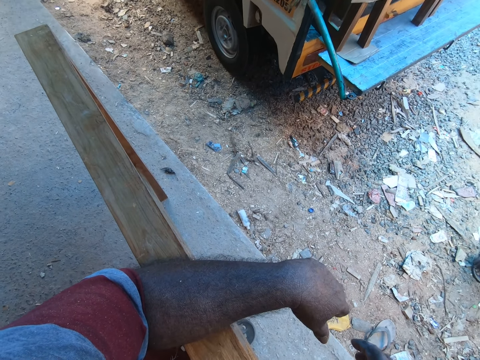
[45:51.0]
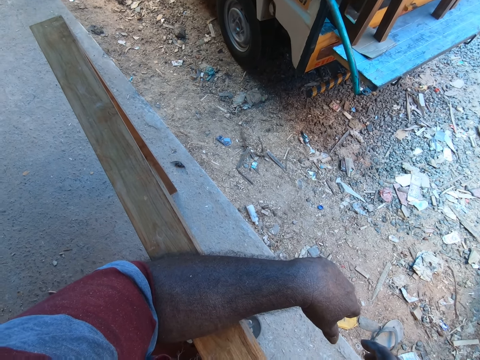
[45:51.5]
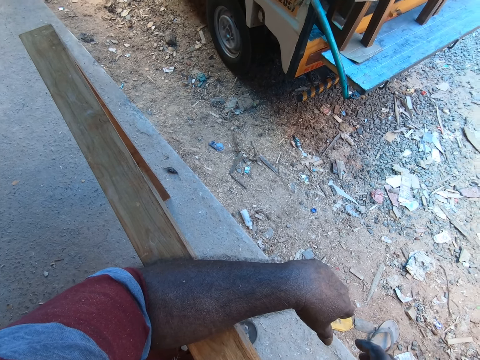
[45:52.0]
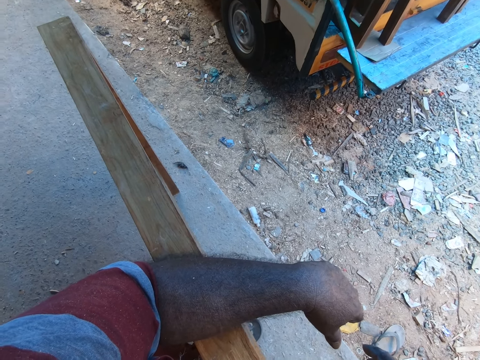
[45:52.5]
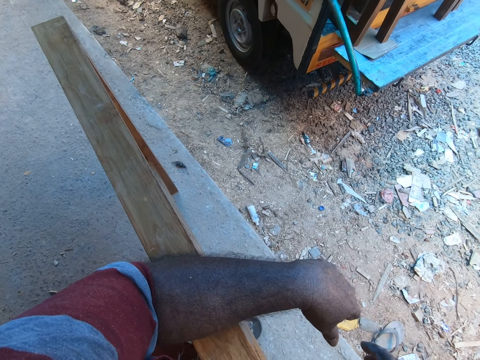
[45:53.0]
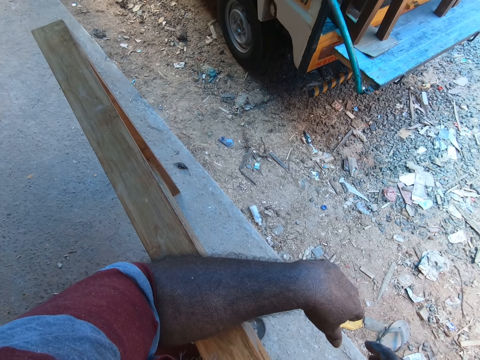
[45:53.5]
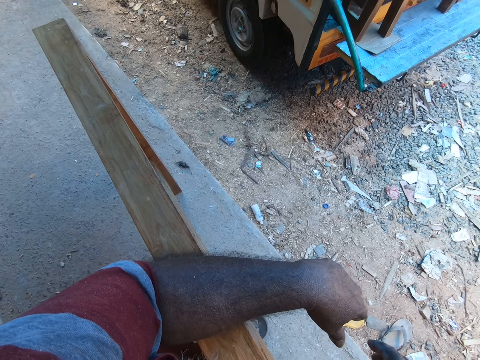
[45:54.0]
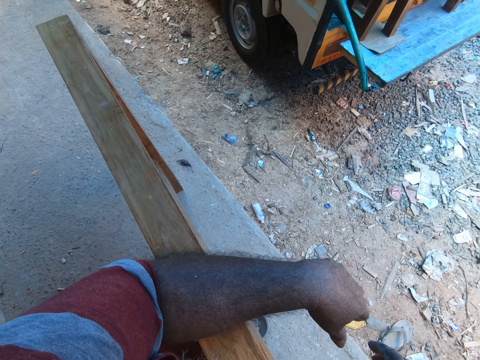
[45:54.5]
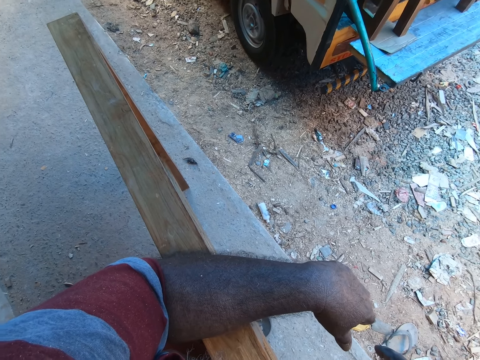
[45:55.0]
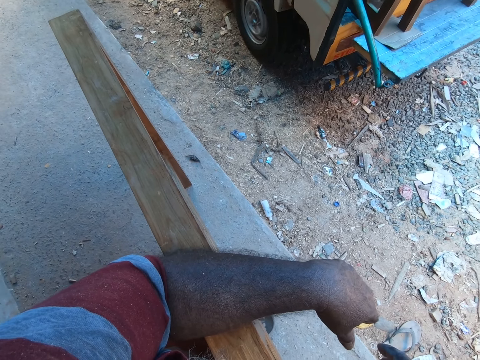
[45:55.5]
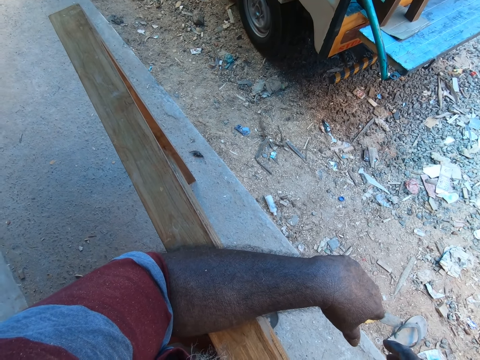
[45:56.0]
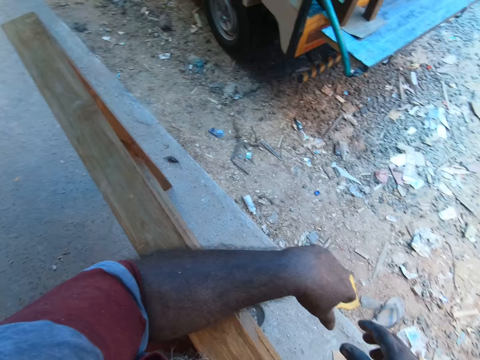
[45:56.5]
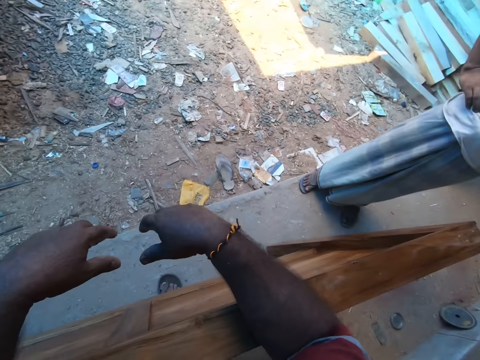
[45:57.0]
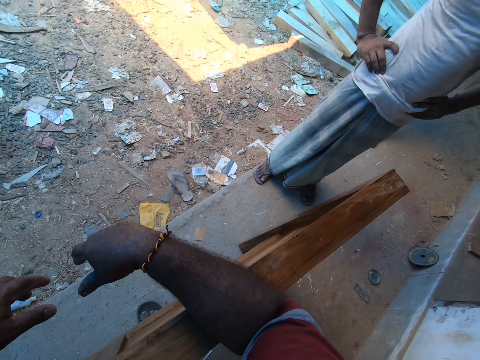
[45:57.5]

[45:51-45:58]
The camera wearer converses with men.

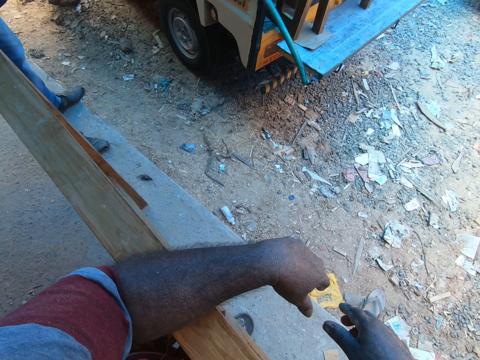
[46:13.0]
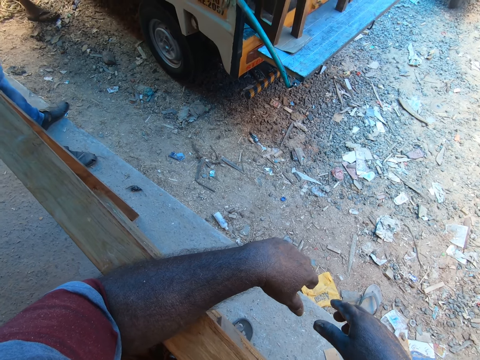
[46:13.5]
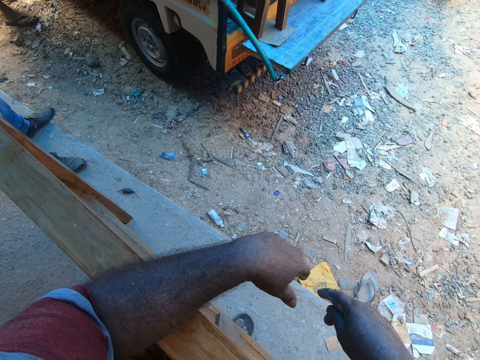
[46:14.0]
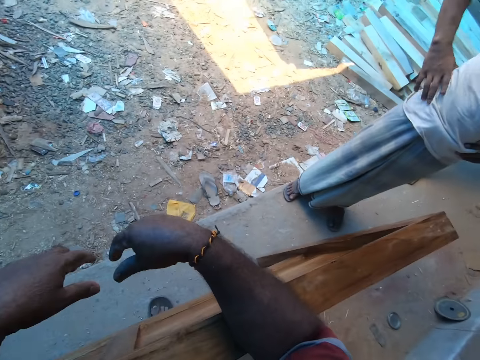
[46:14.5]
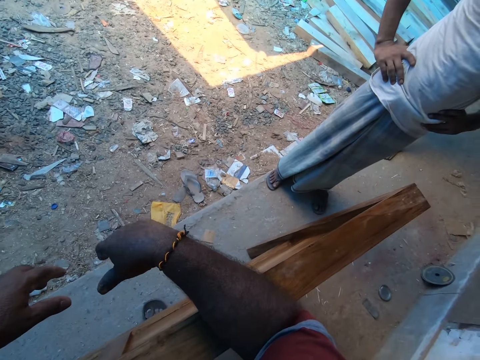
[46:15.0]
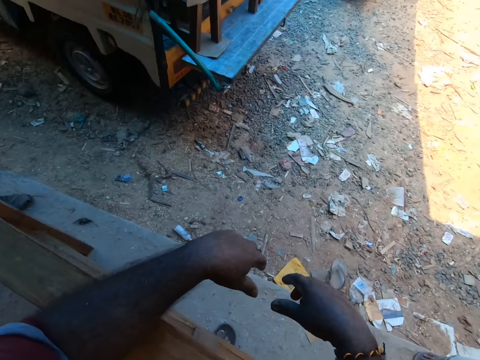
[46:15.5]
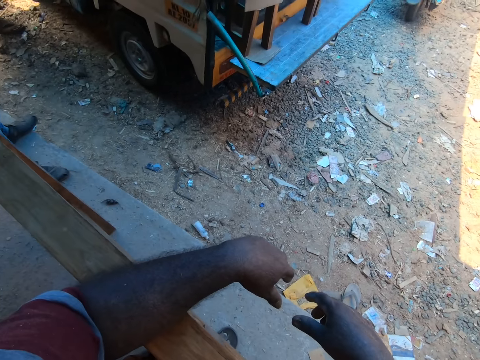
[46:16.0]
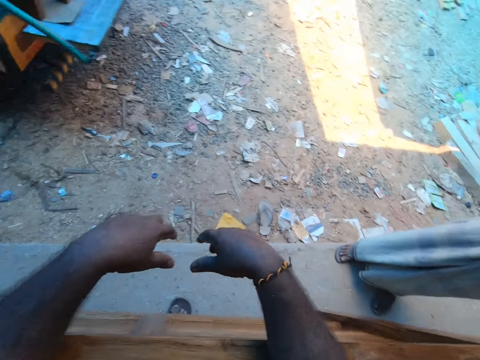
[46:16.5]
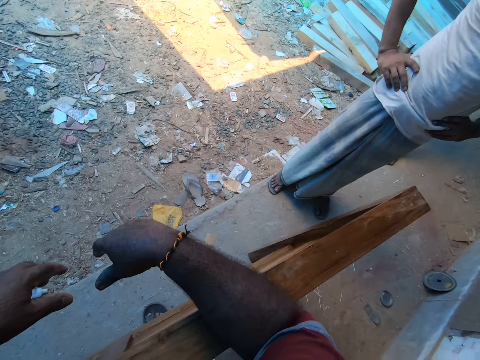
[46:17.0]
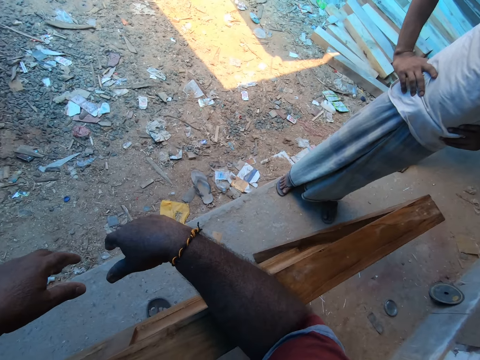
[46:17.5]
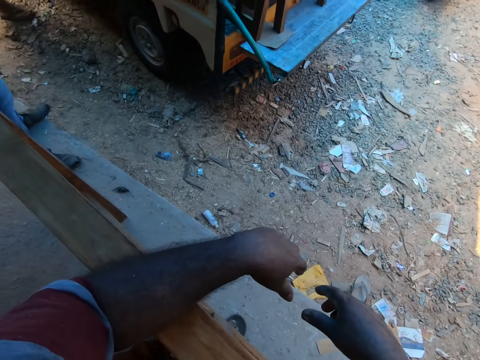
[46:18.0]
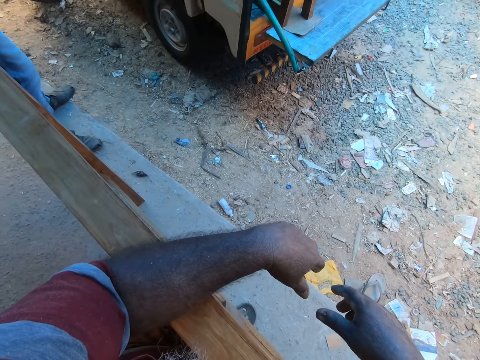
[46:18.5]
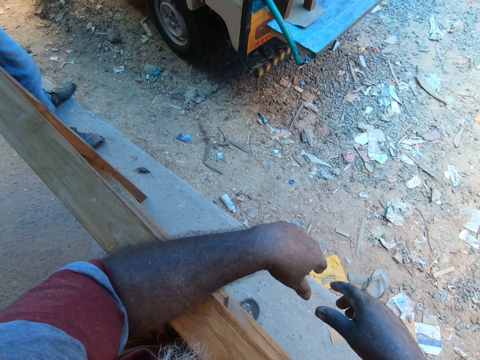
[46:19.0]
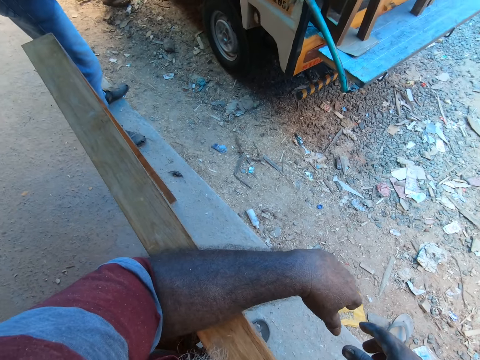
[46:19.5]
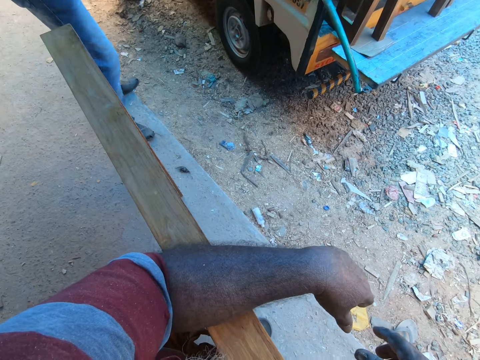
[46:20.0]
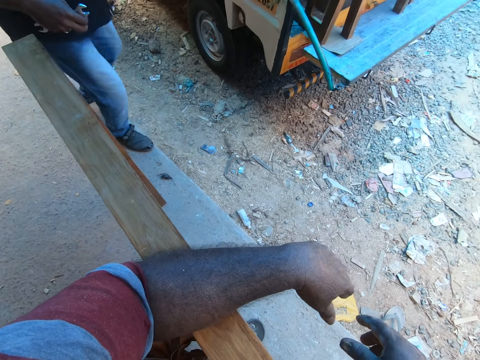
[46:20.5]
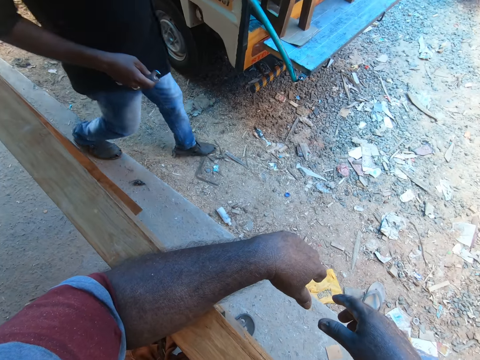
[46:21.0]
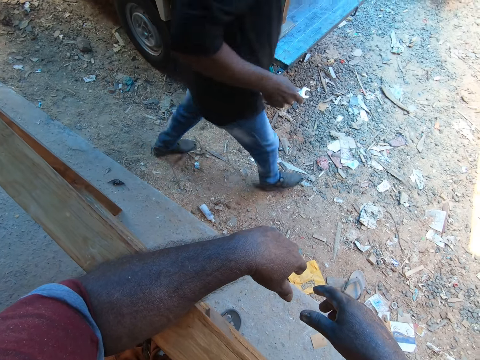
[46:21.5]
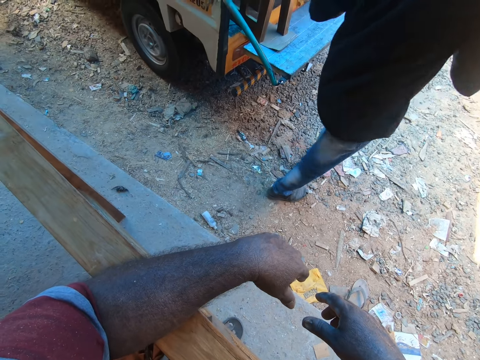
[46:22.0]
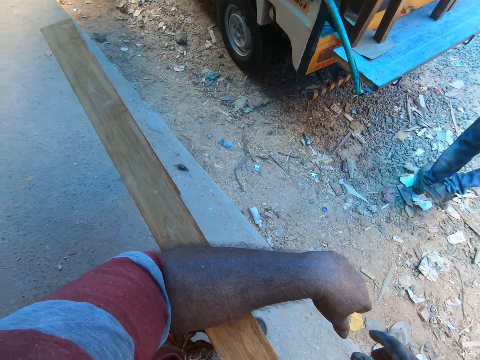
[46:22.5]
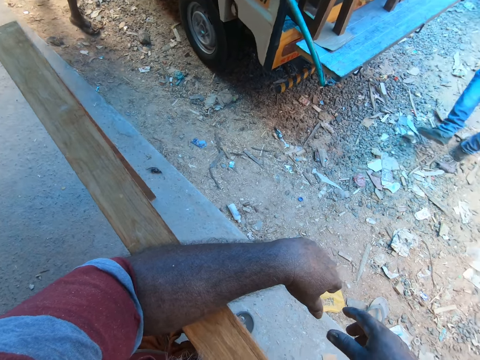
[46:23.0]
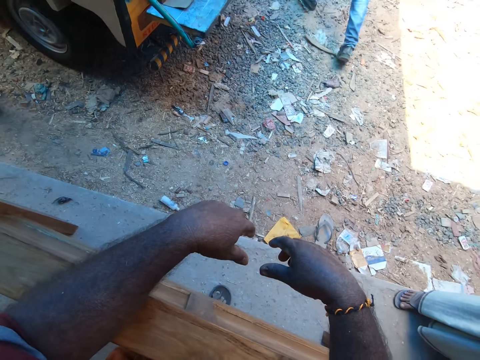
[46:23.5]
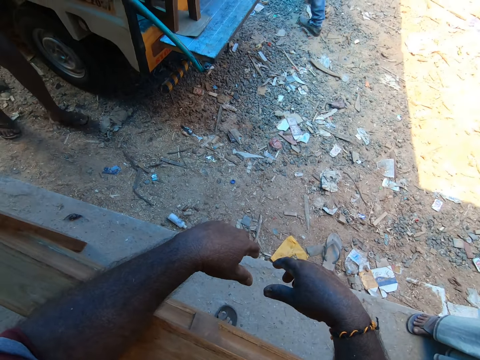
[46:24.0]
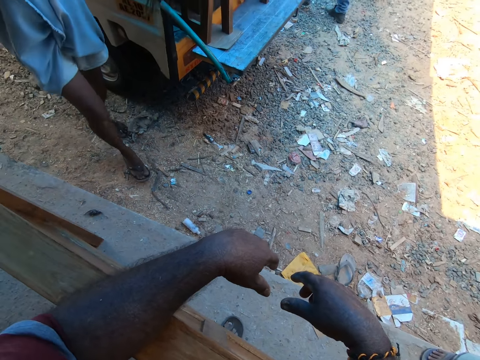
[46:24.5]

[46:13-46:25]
The camera wearer interacts with a man. They stare at the man.

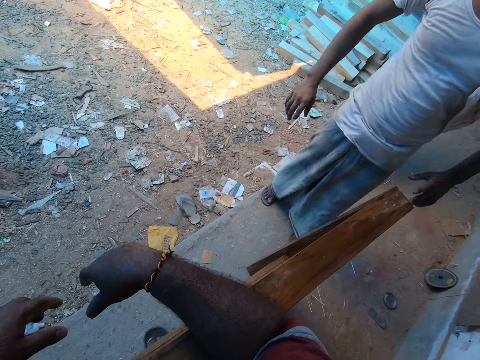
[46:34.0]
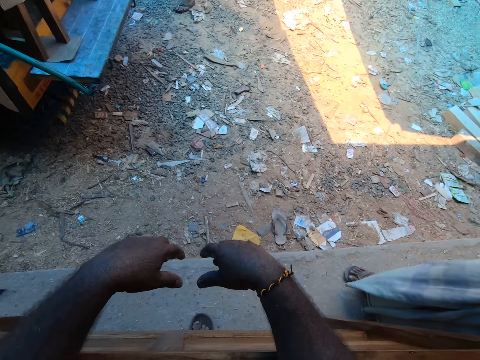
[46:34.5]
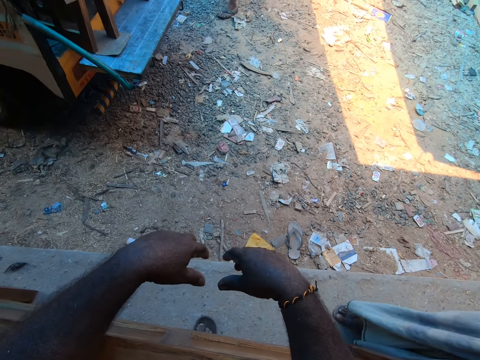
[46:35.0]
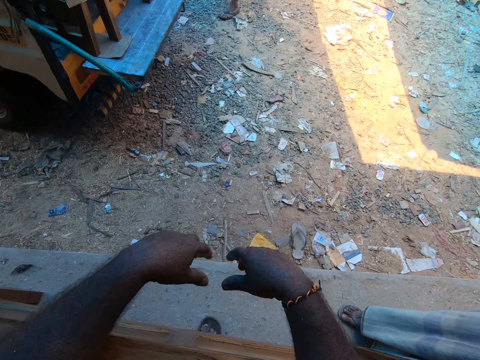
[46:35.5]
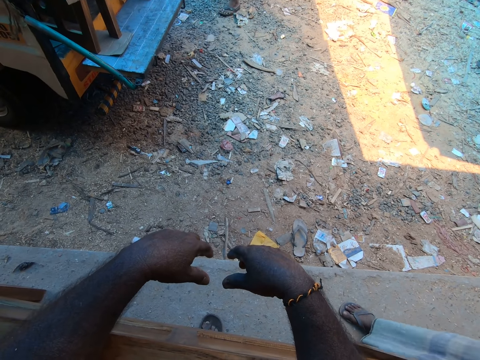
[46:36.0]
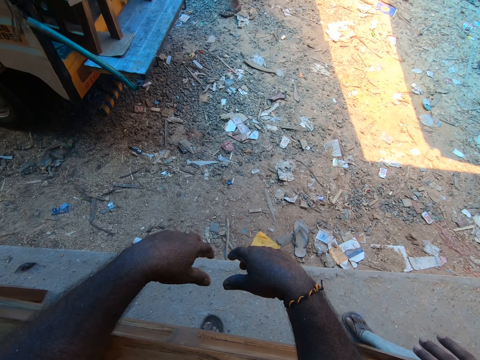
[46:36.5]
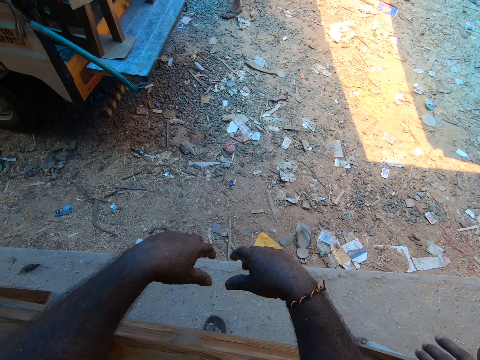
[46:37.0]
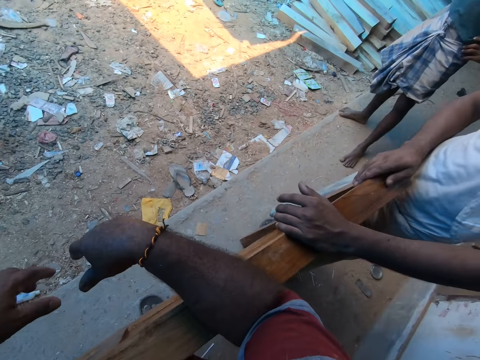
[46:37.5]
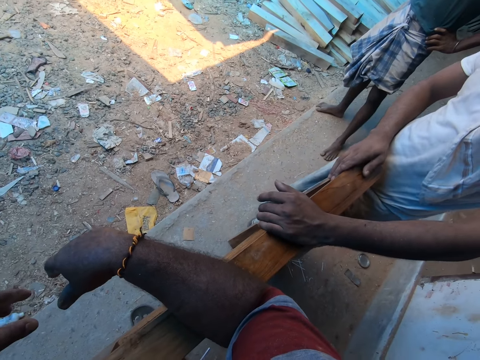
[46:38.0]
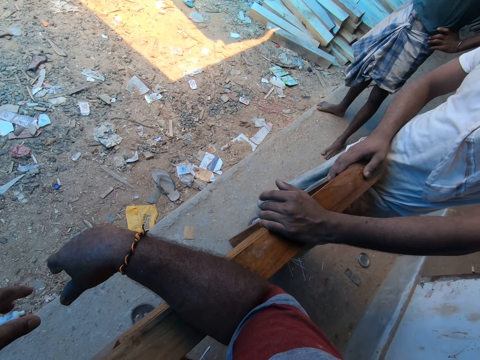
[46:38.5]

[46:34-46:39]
The camera wearer interacts with a man.

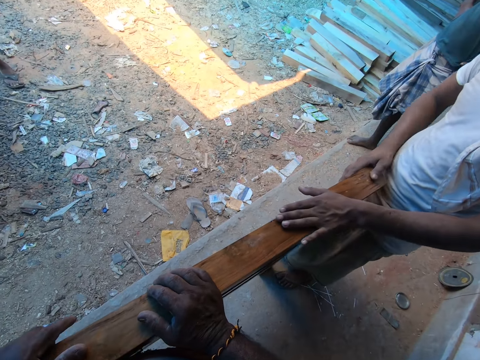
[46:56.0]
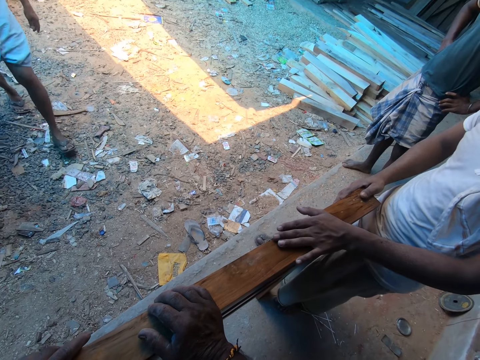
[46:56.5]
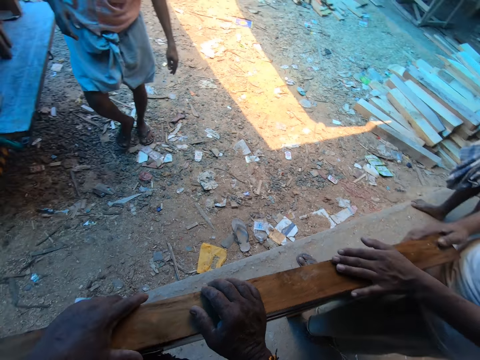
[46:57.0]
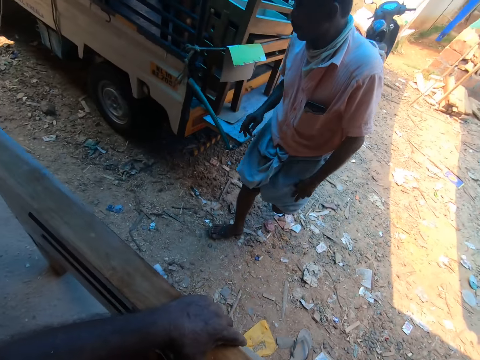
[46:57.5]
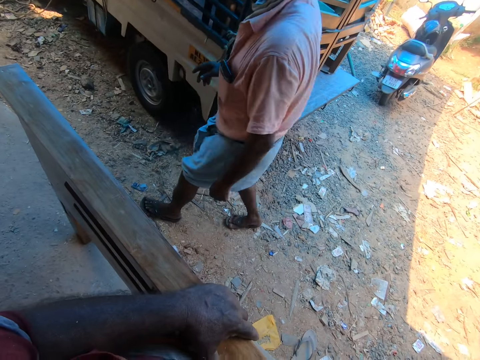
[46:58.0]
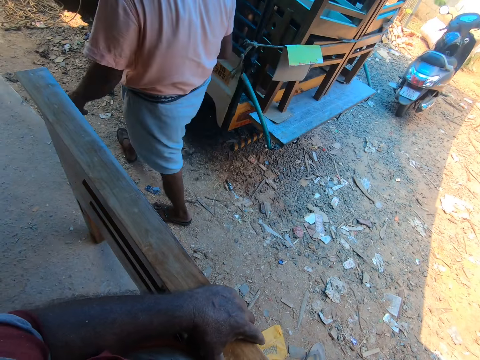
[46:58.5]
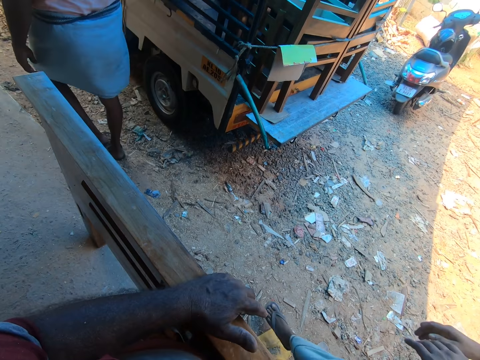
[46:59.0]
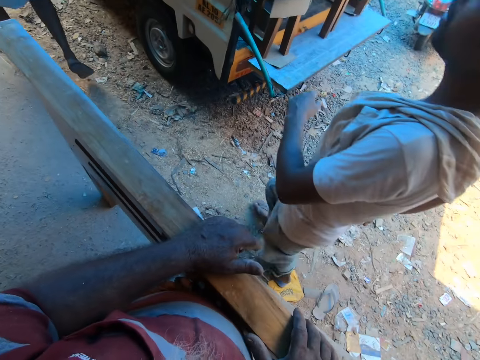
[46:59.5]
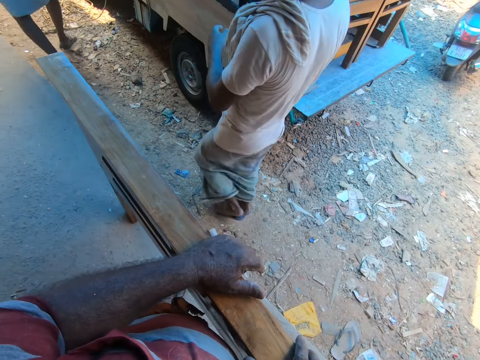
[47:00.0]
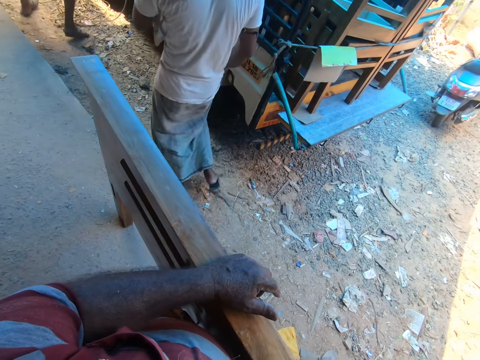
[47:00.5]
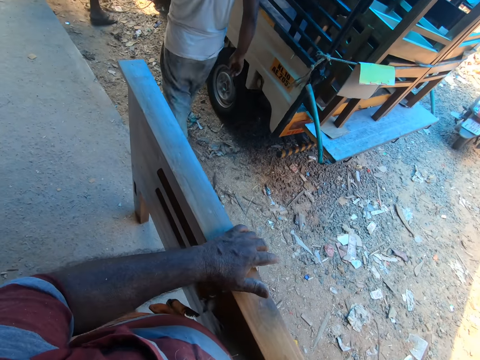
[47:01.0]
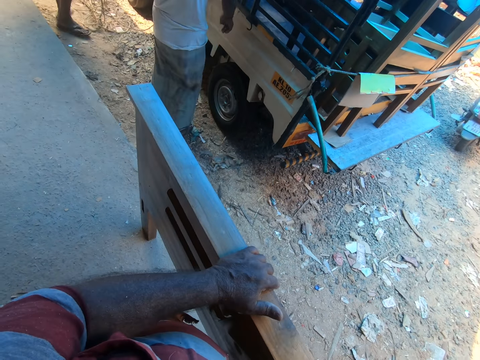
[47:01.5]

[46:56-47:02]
The camera wearer holds a board with both hands.
